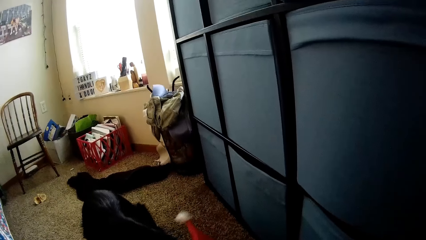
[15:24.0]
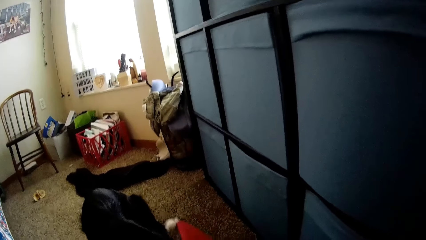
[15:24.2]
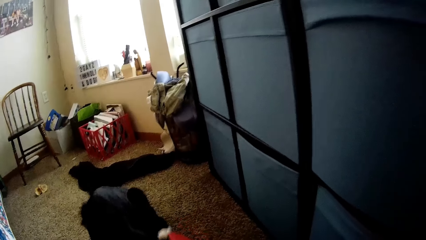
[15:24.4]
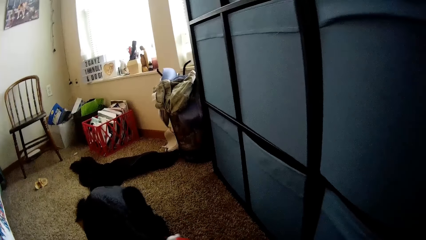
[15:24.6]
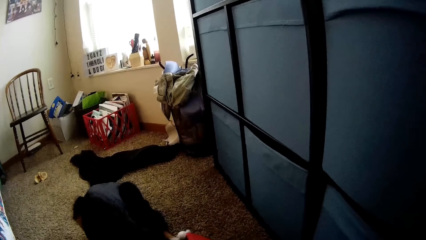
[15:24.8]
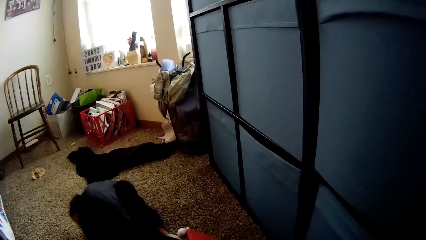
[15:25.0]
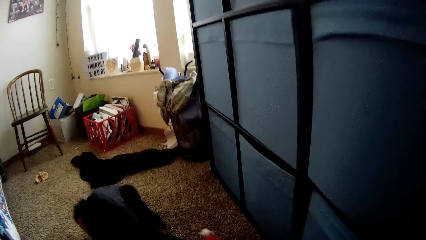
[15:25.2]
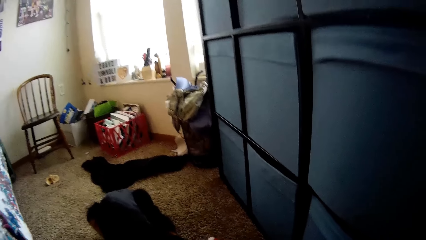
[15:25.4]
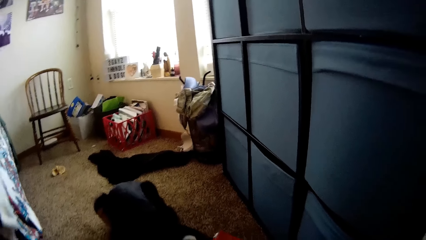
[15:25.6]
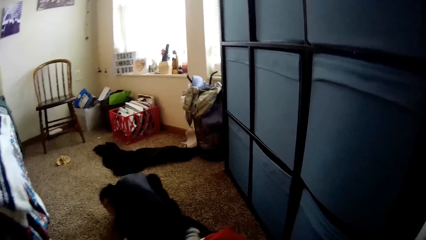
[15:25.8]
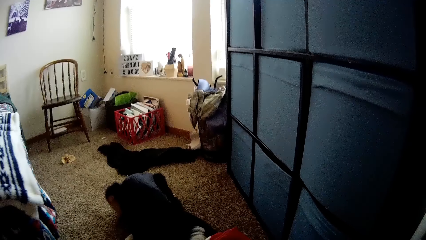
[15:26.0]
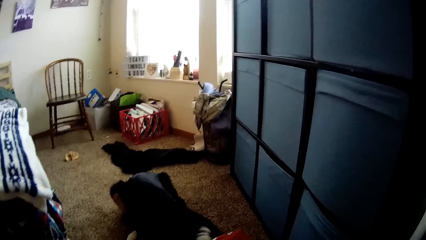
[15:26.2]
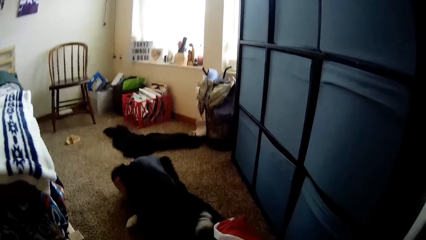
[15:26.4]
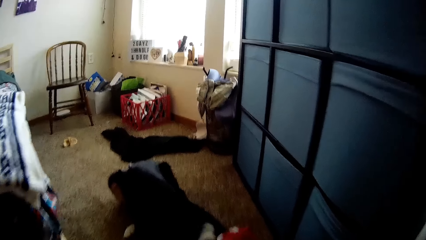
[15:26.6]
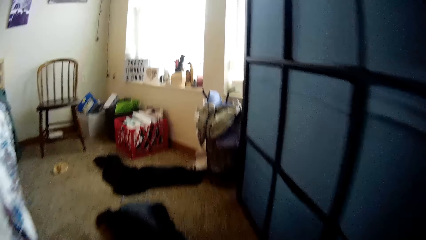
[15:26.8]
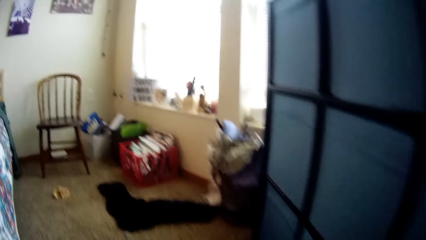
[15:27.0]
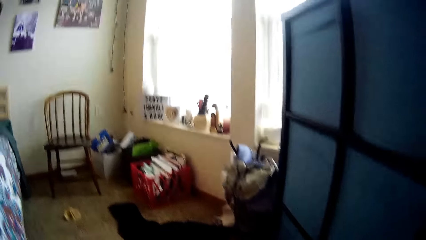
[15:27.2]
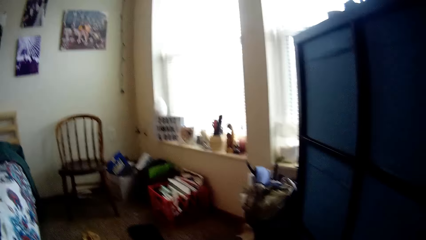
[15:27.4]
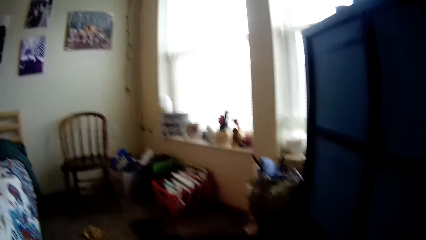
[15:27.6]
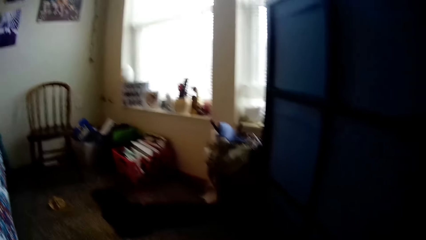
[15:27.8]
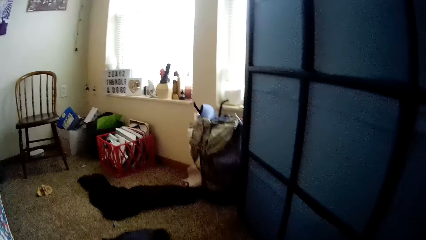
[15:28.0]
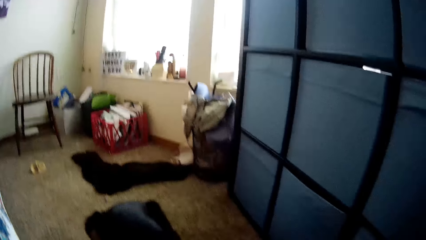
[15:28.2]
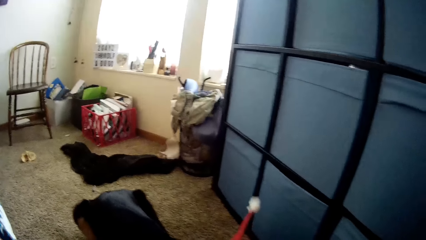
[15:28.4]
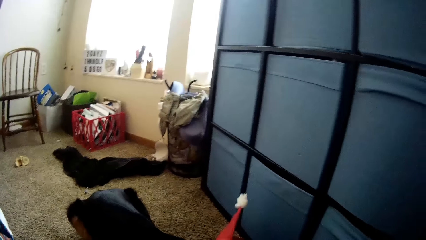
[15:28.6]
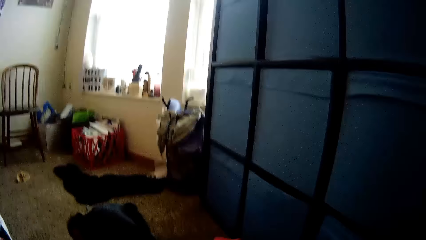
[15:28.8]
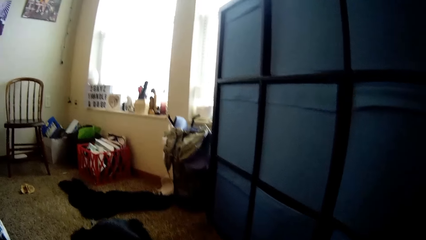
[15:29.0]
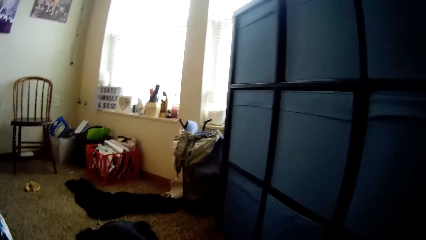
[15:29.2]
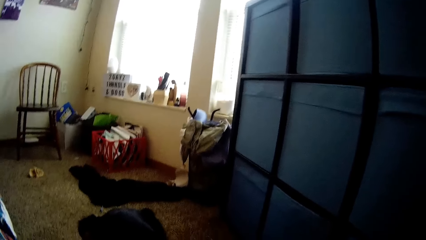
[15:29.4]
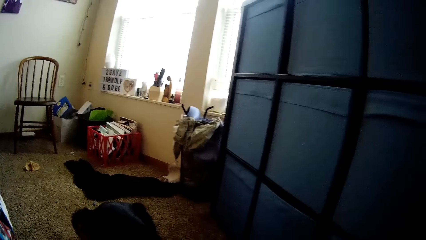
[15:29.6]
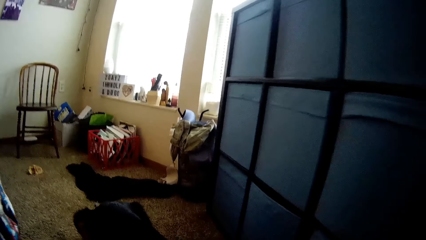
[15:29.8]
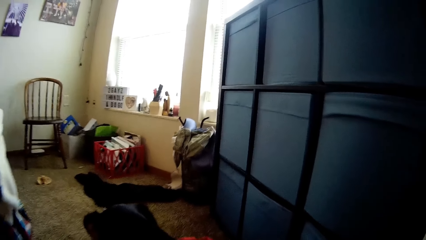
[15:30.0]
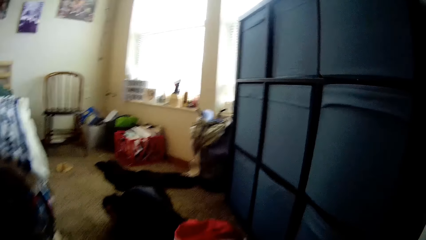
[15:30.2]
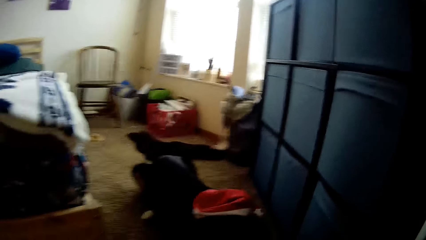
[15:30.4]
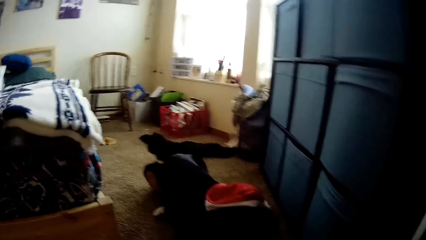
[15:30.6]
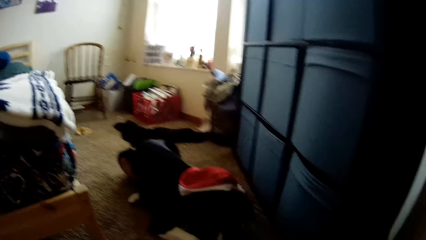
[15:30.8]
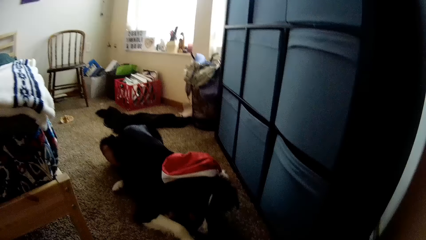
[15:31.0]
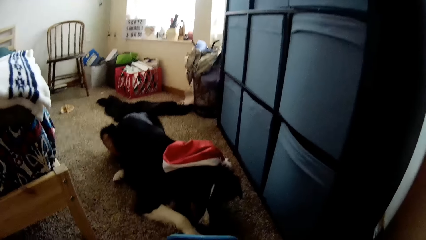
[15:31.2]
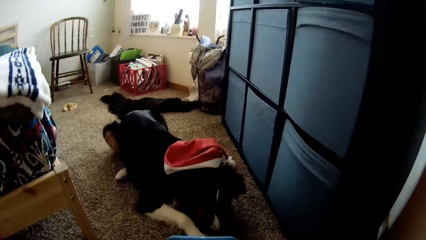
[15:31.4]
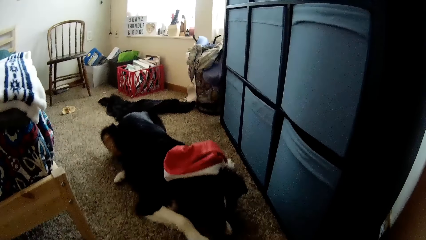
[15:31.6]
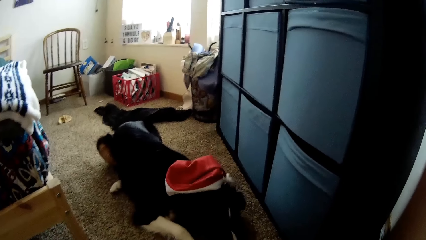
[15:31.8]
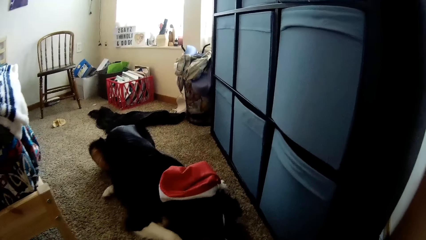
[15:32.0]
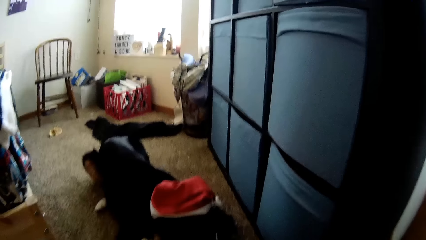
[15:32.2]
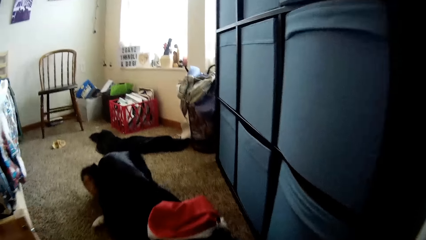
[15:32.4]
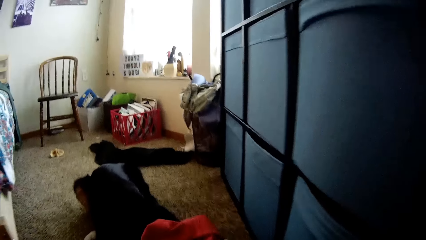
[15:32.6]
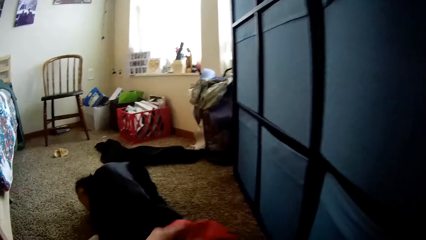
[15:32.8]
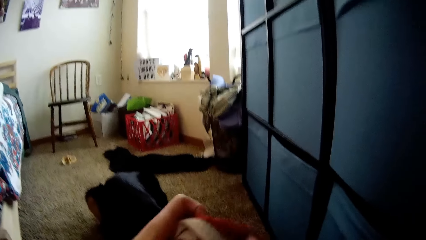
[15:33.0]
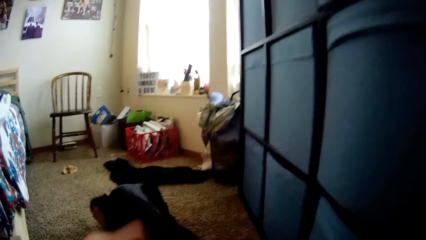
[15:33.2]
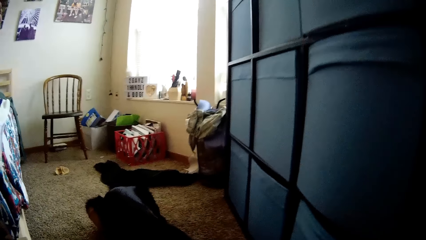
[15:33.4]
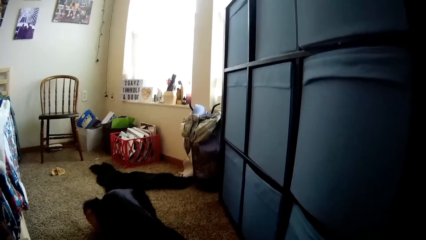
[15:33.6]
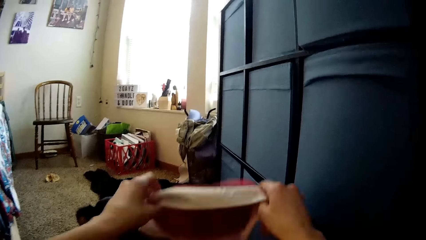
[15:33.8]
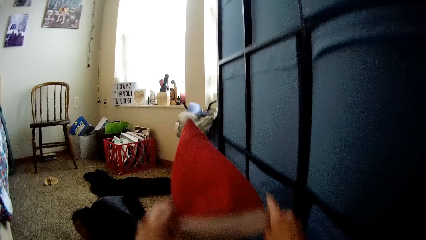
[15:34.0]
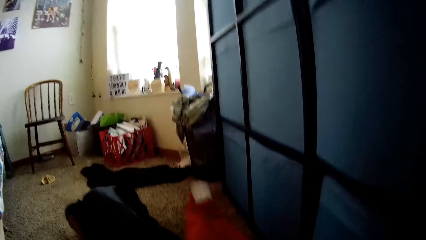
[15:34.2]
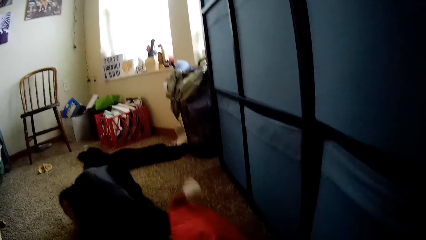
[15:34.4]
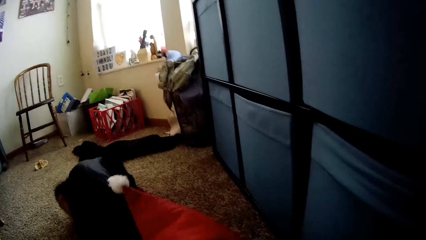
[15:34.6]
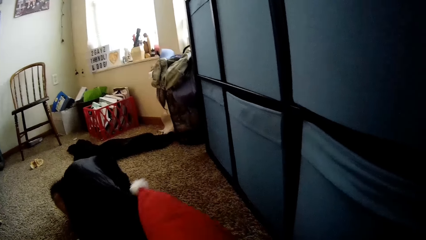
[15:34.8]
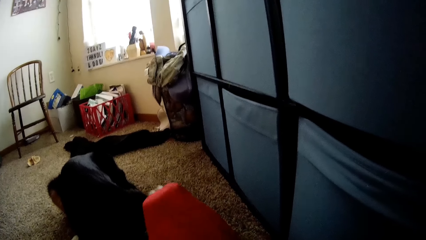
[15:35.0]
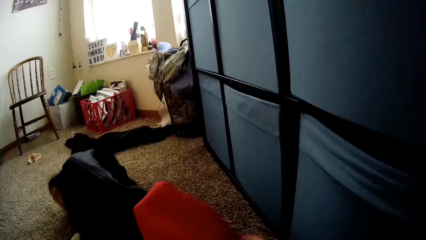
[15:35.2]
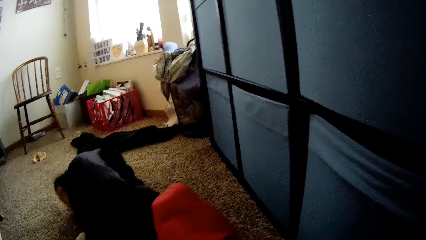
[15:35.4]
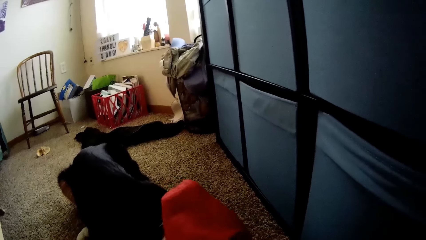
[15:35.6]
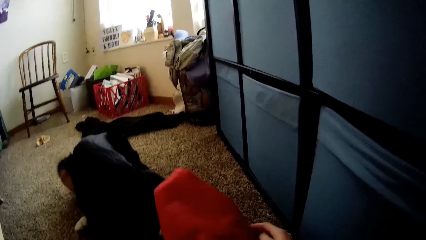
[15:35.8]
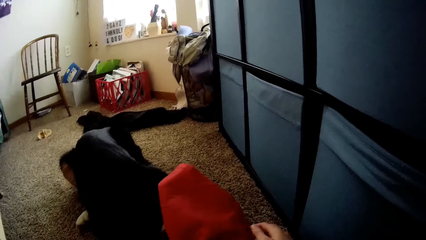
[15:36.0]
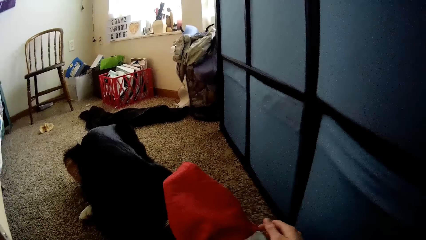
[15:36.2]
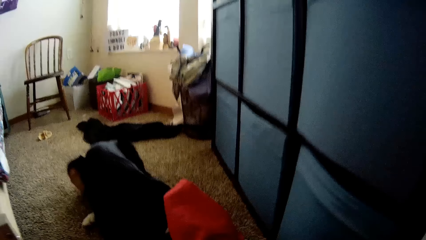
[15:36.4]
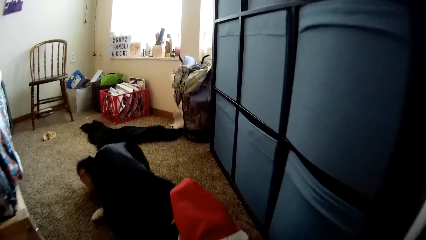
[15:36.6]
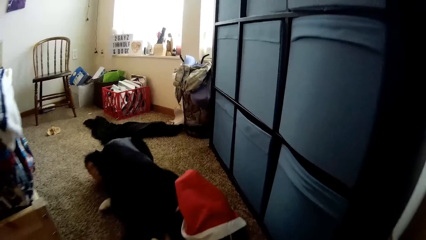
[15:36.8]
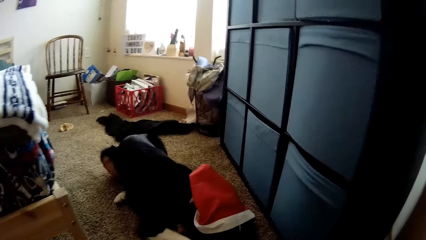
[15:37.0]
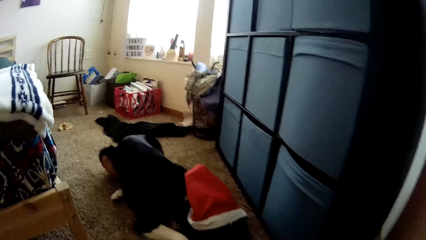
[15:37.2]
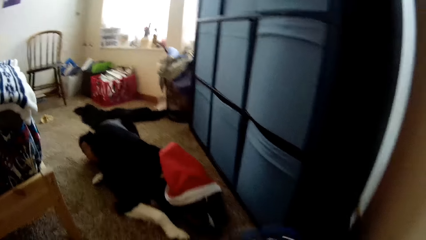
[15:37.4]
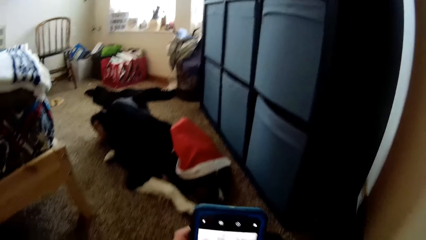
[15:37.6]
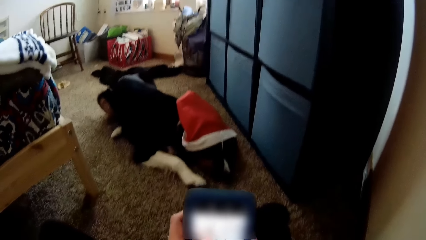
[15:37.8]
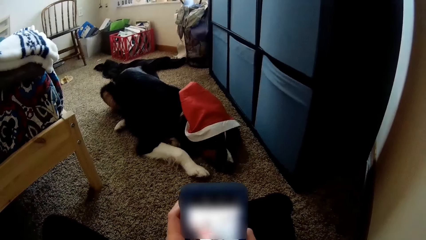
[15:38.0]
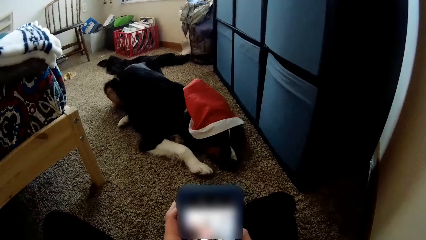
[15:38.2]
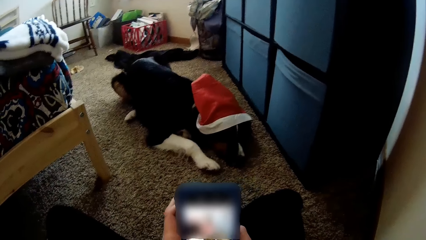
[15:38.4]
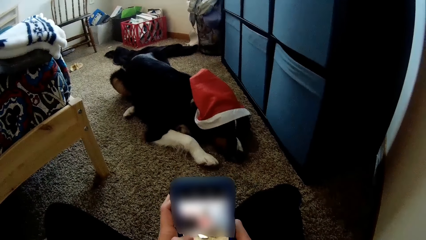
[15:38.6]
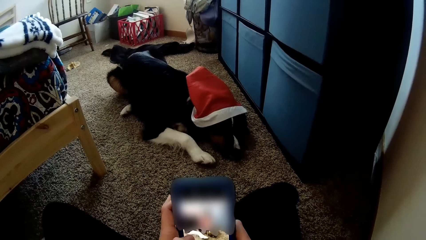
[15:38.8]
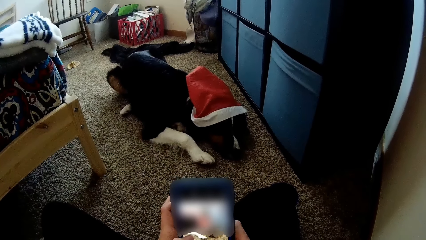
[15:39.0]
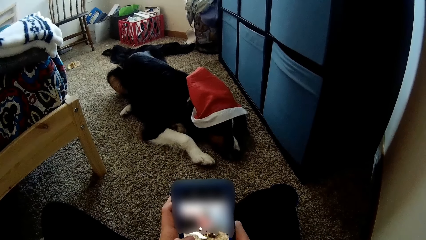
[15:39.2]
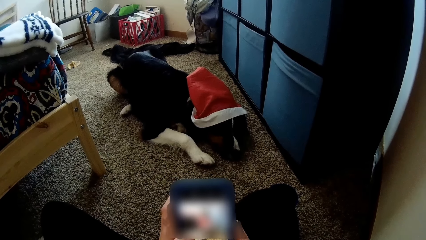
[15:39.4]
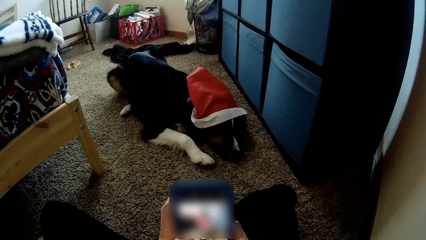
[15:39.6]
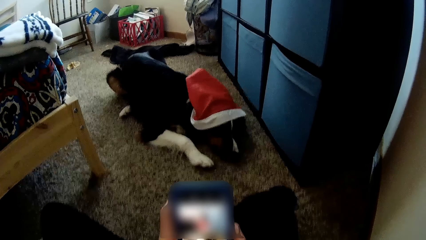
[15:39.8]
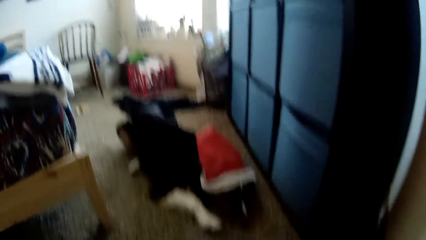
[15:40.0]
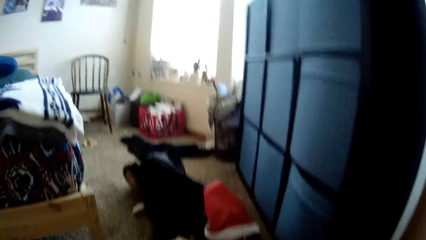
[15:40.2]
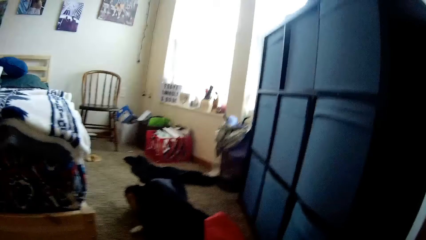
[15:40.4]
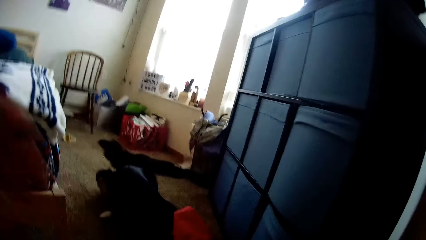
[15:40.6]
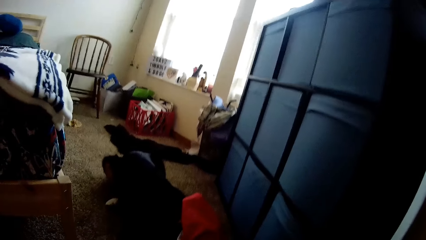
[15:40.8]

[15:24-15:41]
The camera wearer plays with the dog. He looks around the room. He removes the Christmas cap from the dog's head with his left hand. He plays with the dog. He wears the Christmas cap on the dog's head with both hands. He snaps the dog with the smartphone in his hands. He scrolls the phone.
